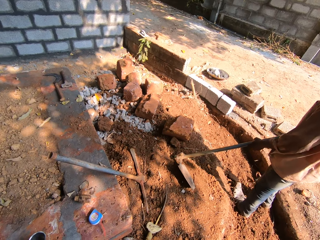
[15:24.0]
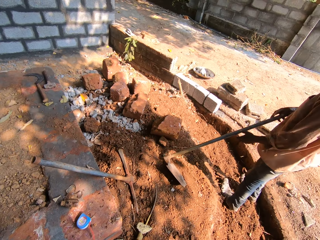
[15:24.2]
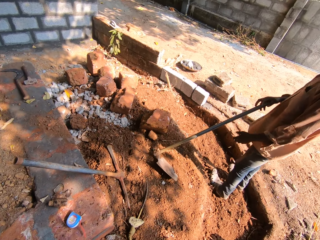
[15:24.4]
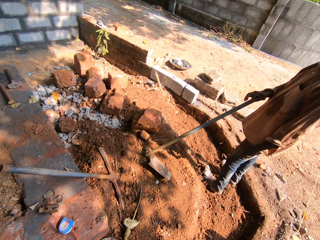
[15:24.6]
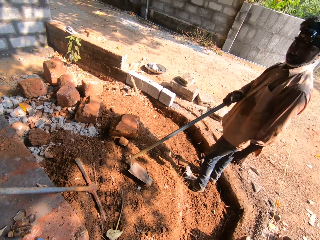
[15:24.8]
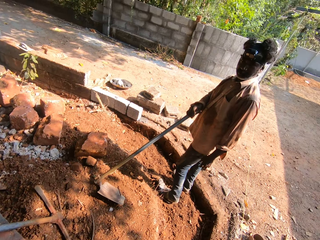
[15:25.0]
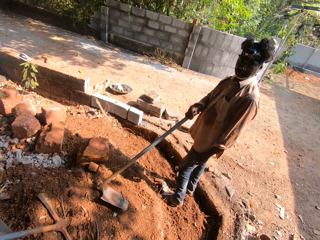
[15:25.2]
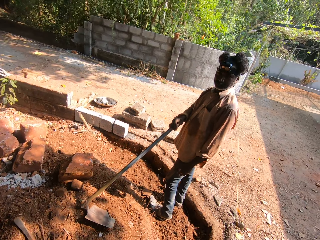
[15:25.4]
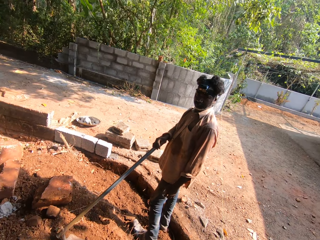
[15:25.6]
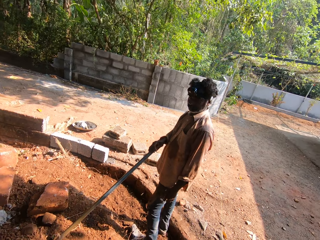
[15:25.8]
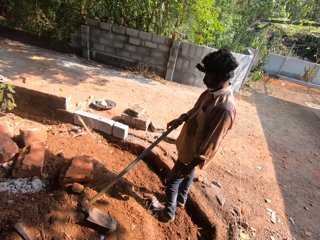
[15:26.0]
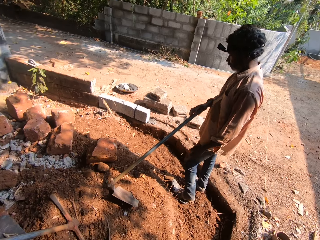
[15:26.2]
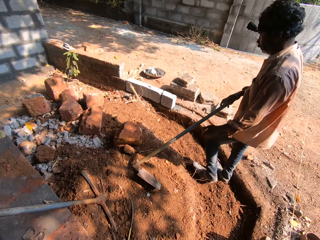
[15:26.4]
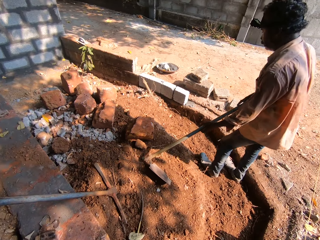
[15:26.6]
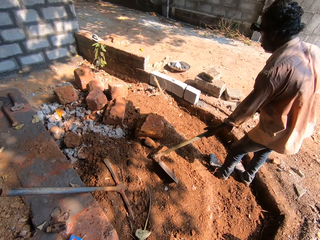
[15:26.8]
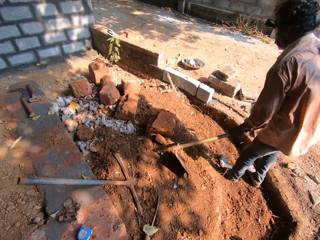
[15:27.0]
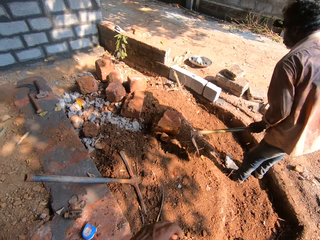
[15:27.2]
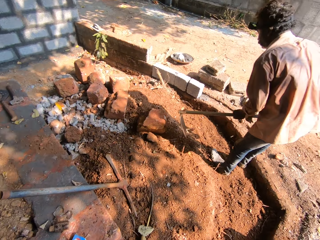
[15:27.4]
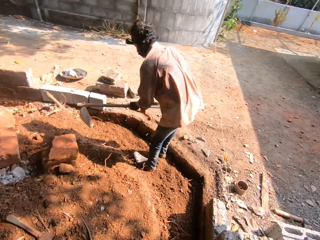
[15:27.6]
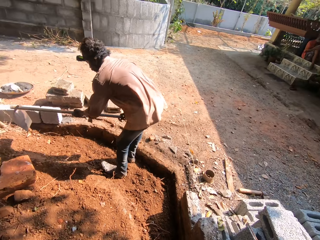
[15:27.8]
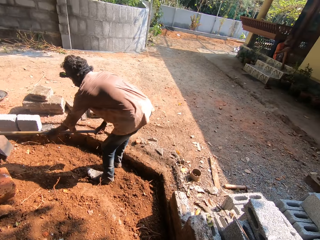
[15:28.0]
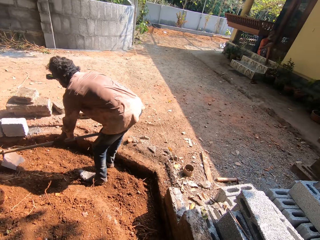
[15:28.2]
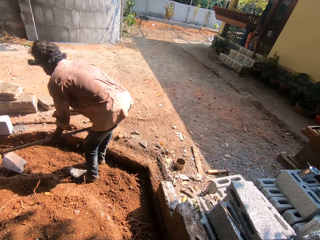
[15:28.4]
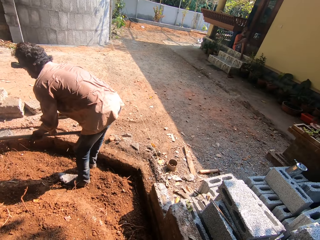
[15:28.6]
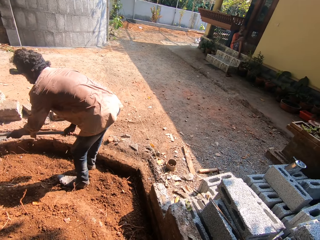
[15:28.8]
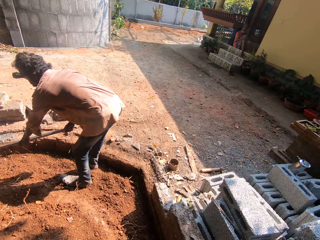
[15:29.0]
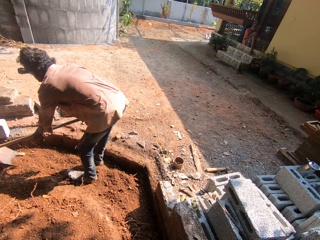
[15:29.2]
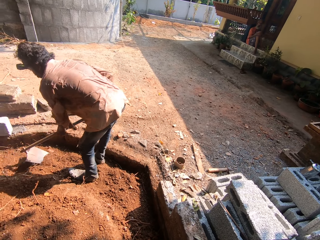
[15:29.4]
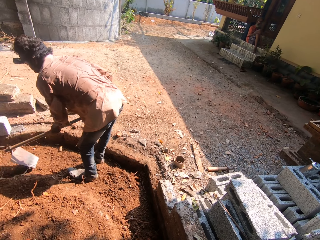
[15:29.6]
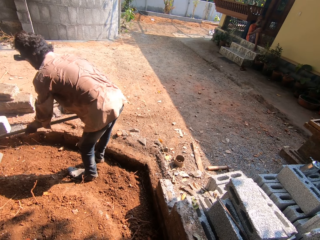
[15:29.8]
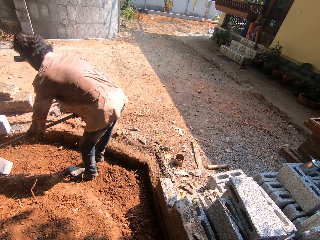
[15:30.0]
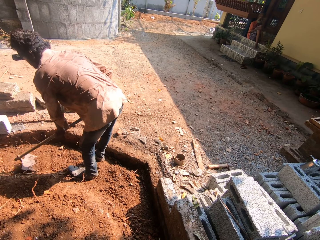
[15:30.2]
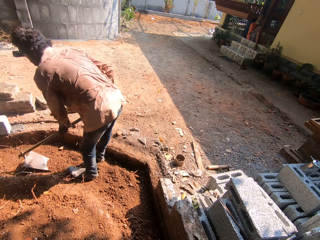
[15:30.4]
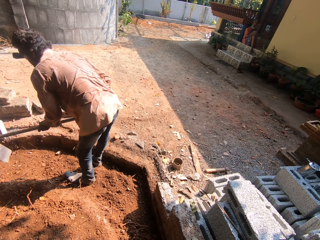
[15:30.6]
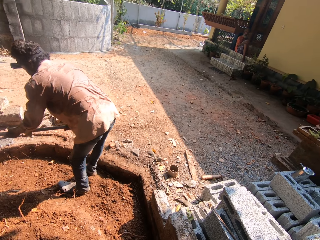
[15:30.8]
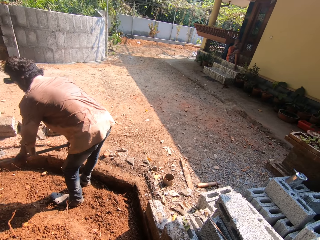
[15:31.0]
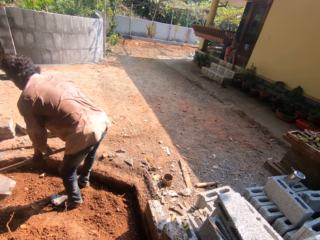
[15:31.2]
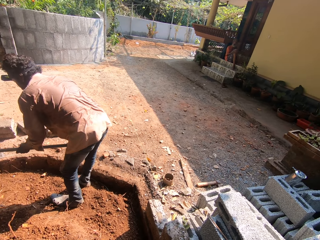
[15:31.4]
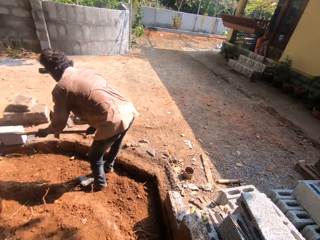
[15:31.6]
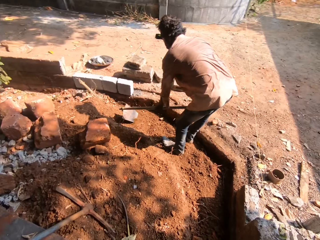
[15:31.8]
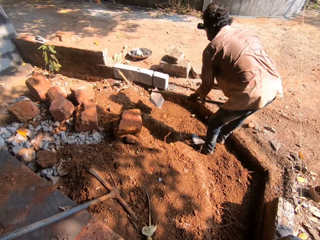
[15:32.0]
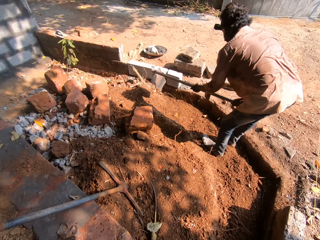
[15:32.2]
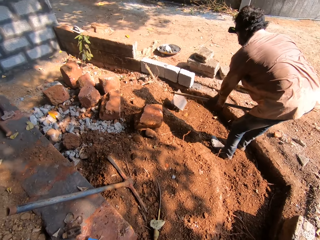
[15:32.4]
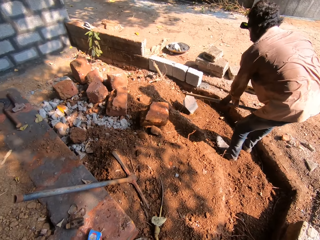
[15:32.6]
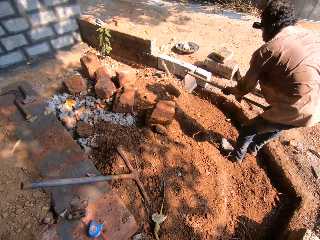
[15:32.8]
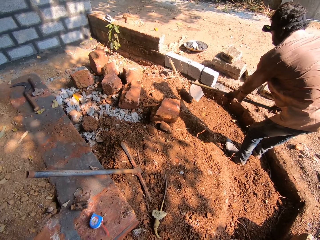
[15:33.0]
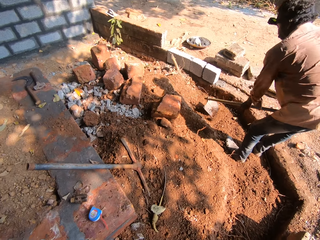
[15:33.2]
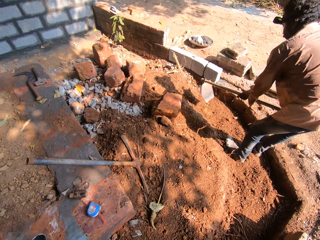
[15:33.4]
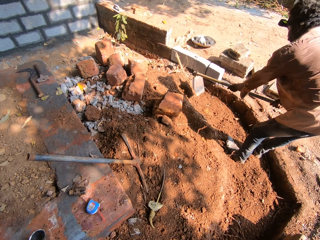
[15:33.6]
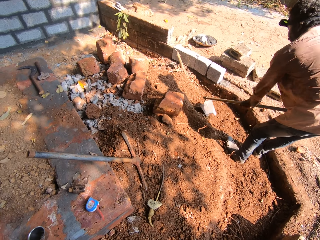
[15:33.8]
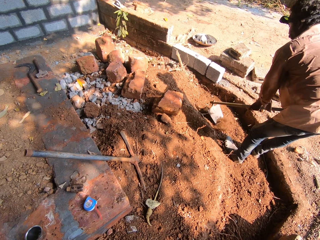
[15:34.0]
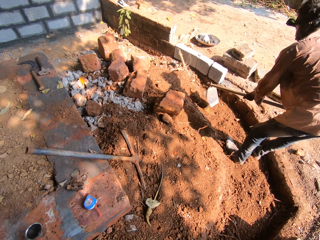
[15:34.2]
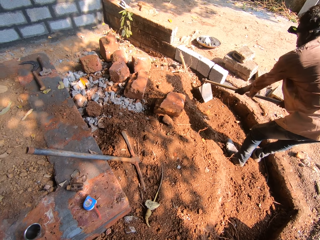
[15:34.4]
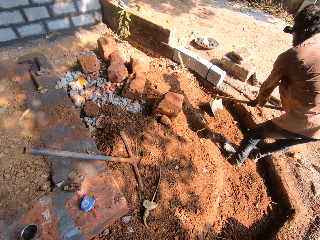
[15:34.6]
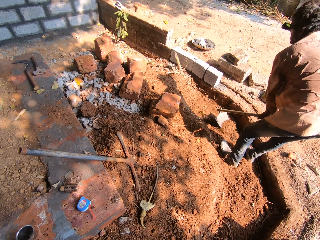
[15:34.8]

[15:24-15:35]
The man lifts the shovel with both hands. The man clears the ground with the shovel in both hands. The camera wearer interacts with another man in the building site. They look around.

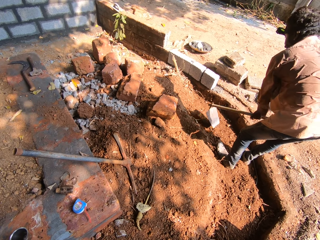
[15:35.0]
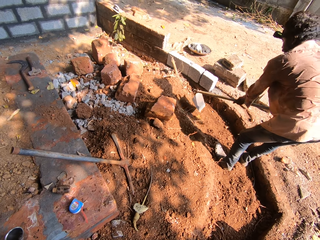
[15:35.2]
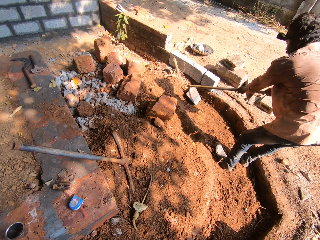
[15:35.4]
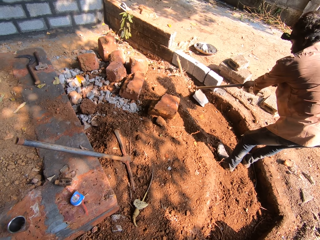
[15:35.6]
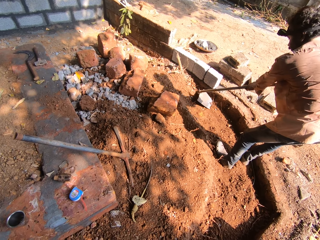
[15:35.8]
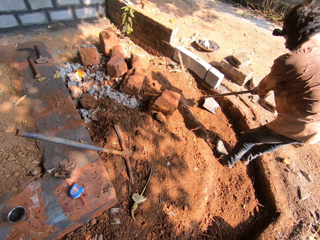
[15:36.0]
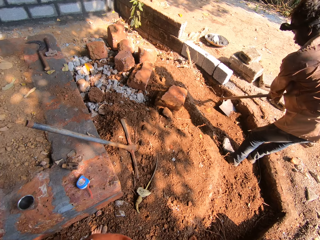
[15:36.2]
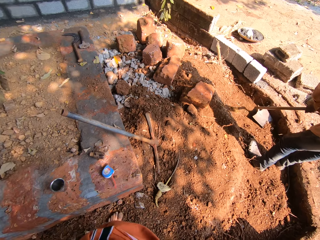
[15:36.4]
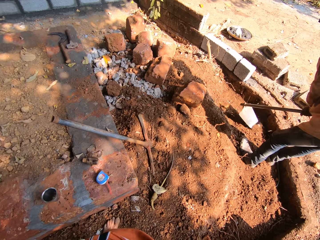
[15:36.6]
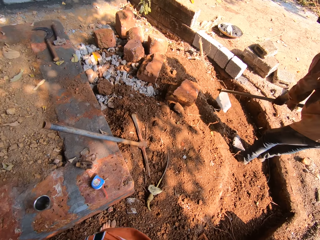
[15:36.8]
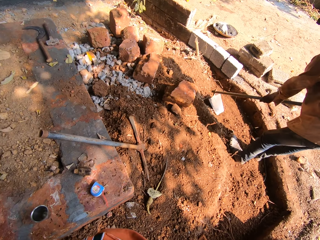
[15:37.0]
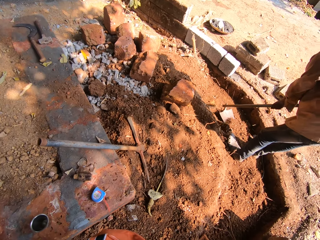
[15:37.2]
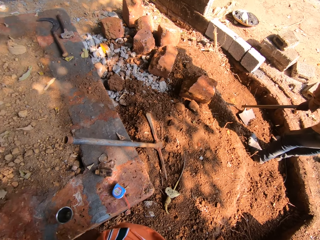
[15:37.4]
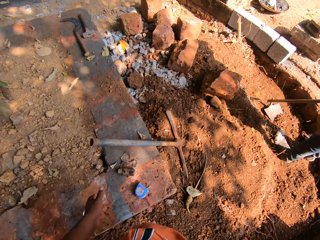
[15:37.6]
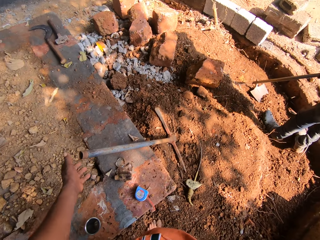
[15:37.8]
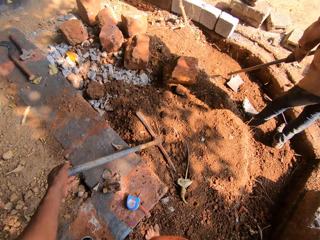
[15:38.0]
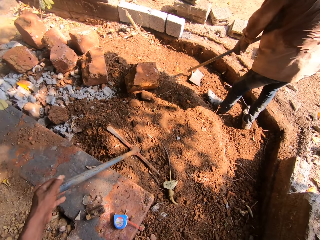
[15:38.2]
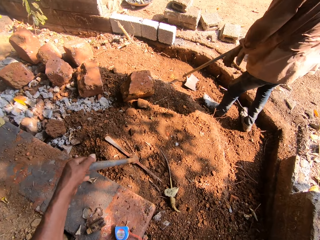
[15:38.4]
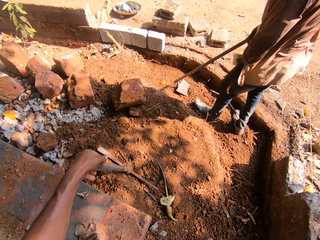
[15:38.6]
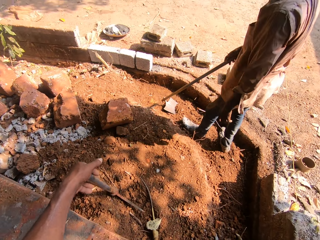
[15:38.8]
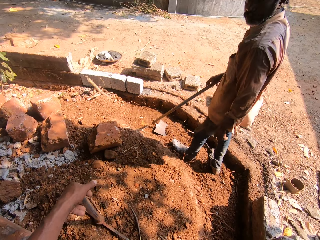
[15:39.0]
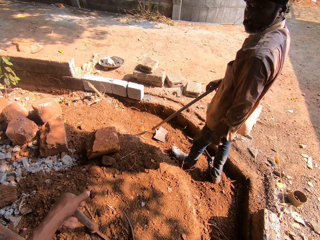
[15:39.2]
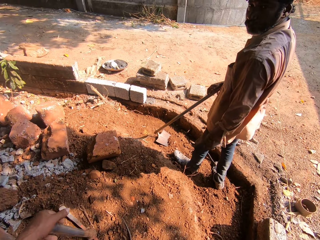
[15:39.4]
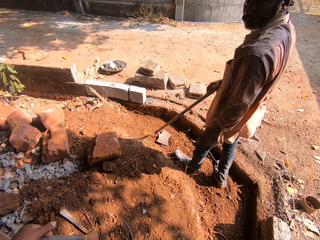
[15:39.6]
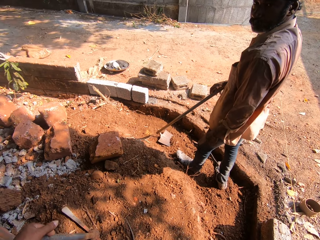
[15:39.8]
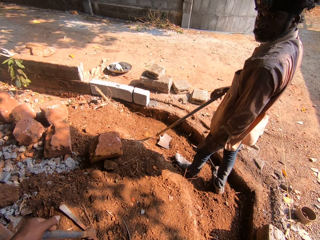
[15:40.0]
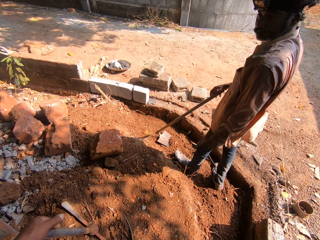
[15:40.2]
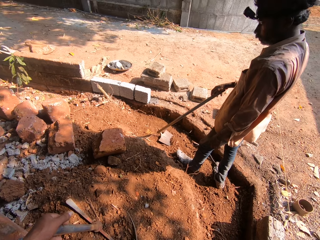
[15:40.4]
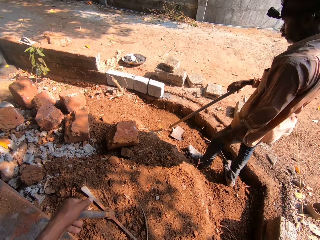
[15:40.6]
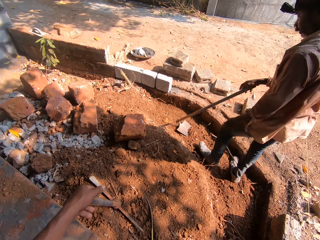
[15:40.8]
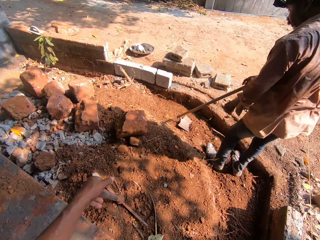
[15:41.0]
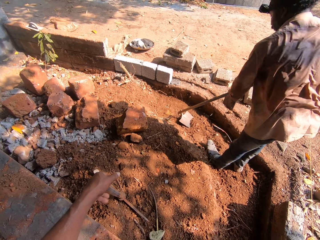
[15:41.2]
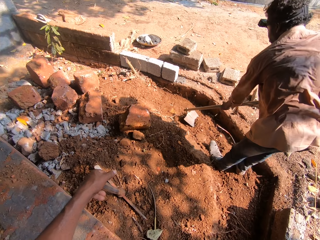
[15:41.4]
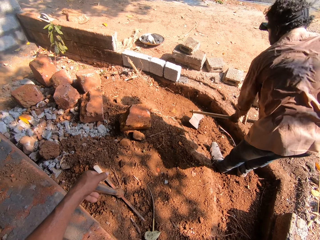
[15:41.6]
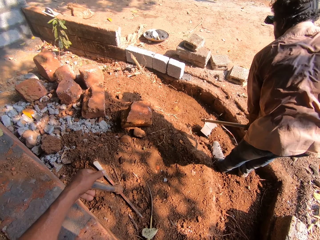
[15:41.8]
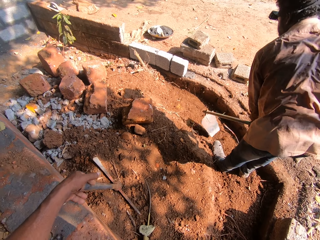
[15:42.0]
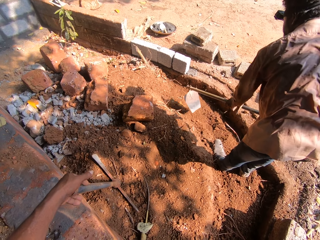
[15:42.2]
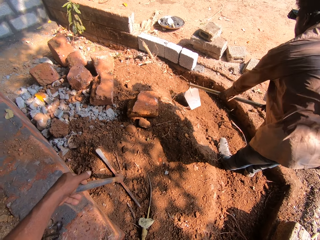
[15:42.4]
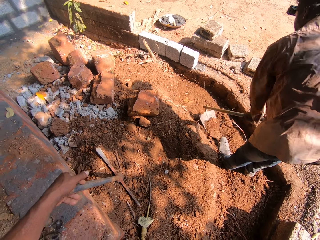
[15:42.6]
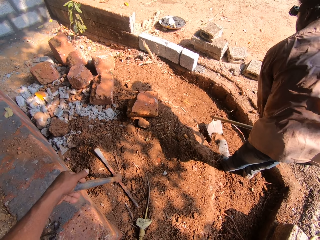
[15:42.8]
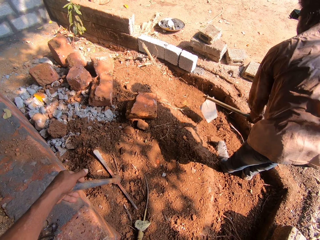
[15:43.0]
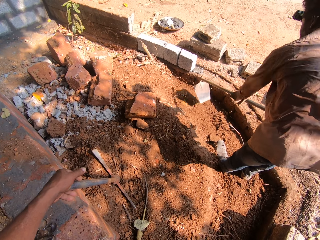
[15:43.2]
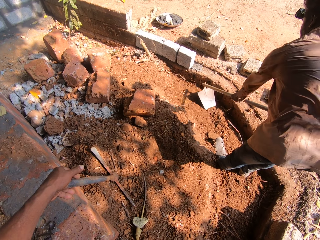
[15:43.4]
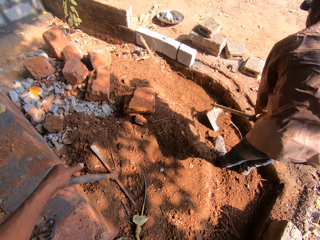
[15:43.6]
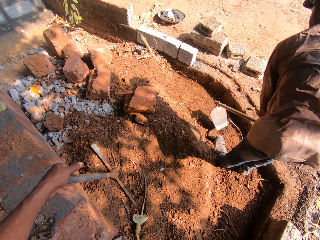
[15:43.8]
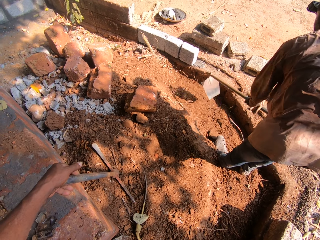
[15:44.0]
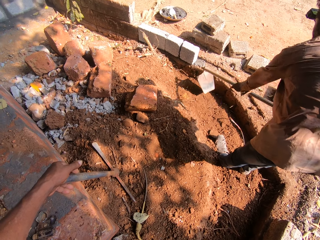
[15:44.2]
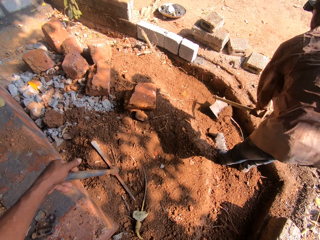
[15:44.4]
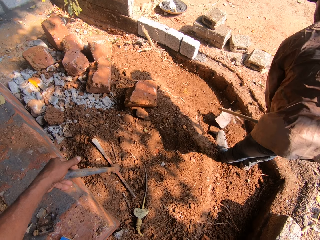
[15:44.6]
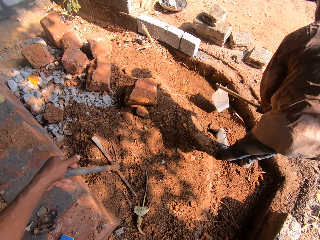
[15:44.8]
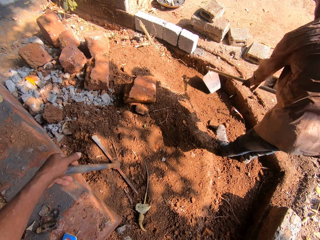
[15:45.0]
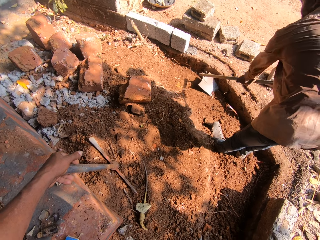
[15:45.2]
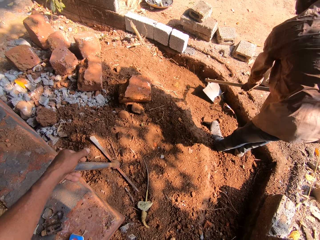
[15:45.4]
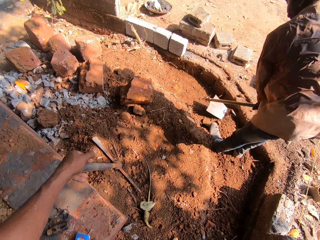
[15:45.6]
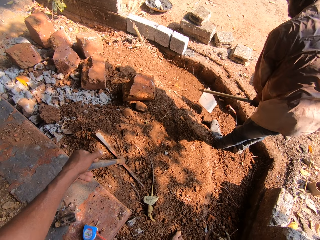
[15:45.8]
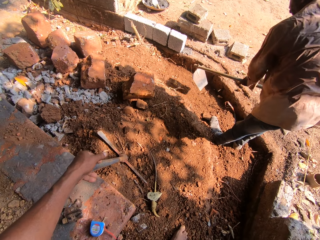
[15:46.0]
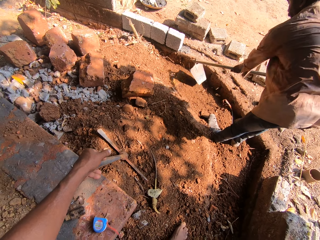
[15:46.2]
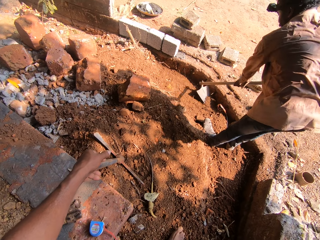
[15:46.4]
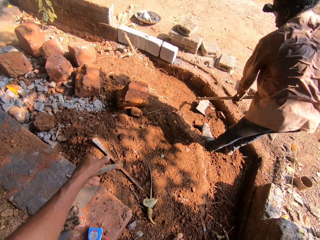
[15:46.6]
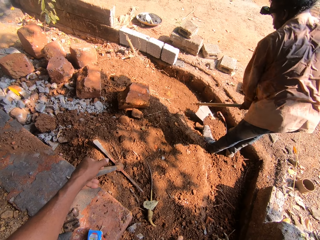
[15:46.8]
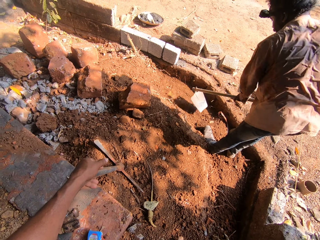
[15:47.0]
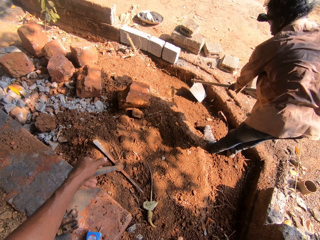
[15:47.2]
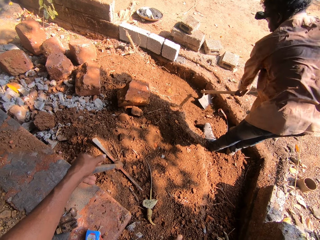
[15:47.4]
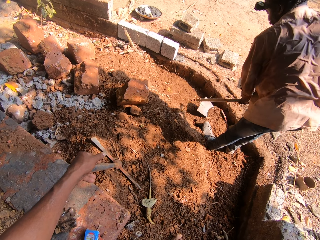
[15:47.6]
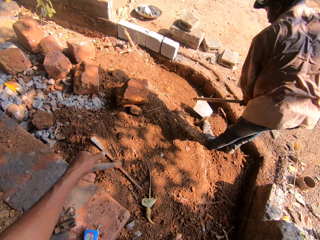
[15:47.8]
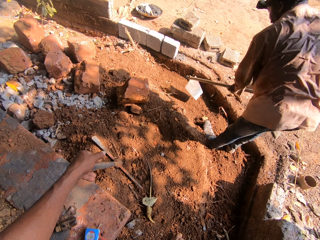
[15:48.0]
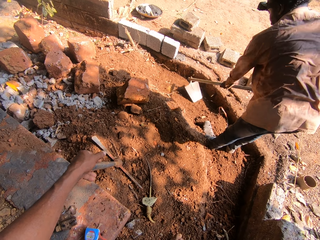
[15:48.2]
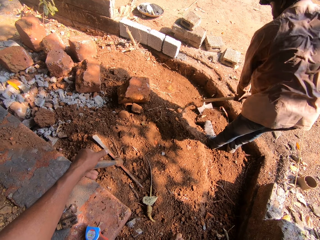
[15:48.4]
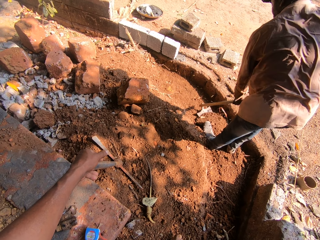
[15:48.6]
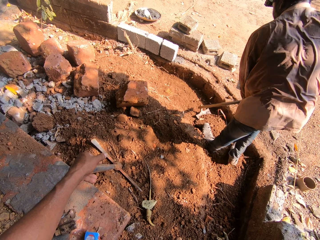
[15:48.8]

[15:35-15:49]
The camera wearer holds the pick axe on the ground with his left hand. The man pauses. The man clears the ground with the shovel in both hands.
